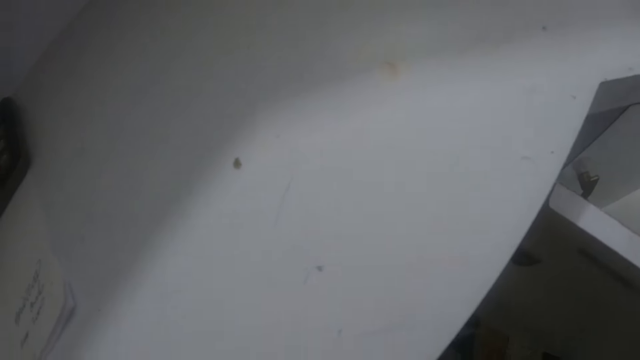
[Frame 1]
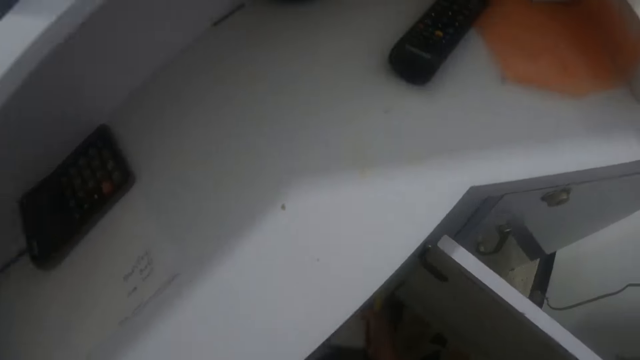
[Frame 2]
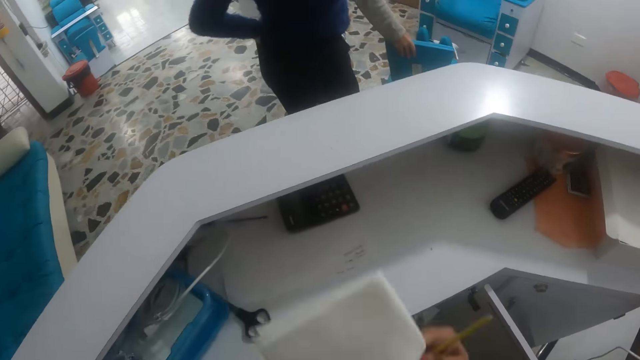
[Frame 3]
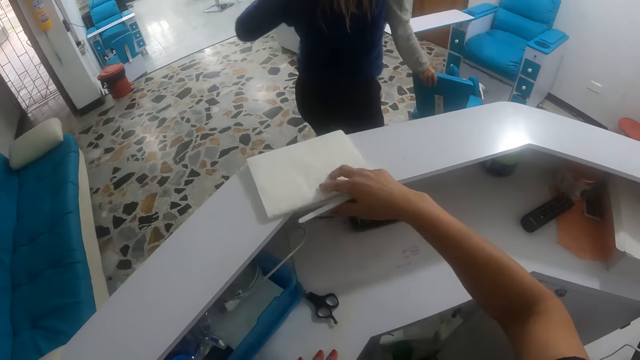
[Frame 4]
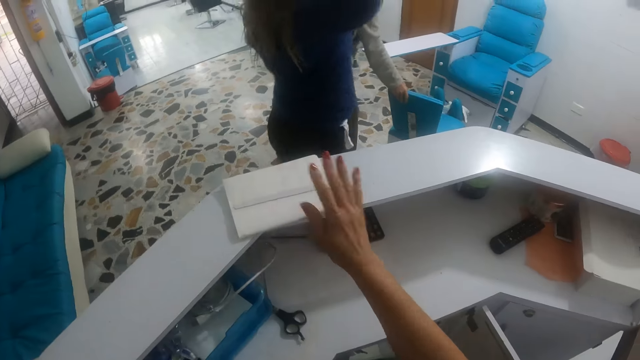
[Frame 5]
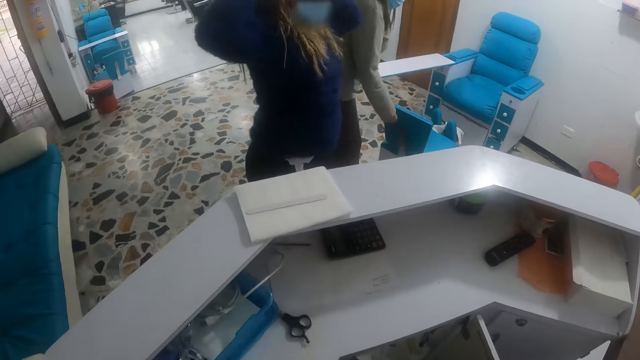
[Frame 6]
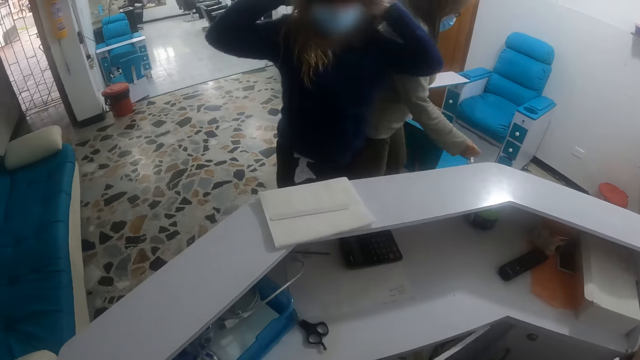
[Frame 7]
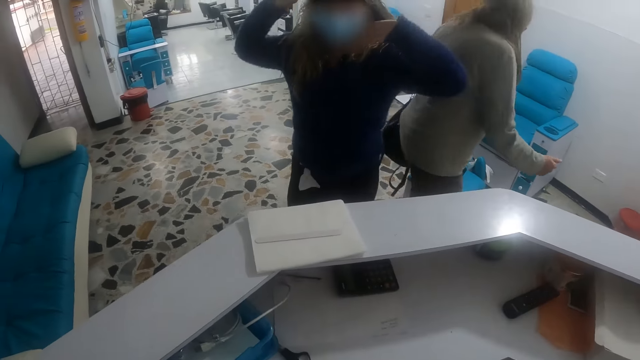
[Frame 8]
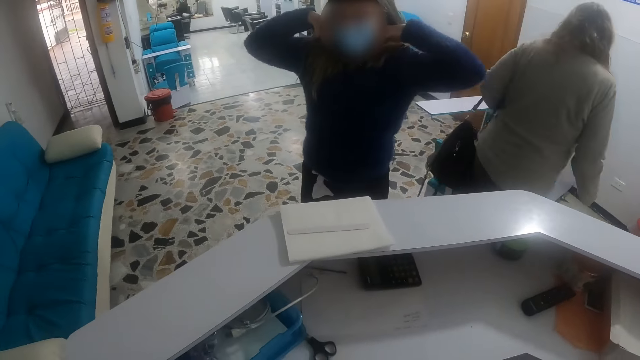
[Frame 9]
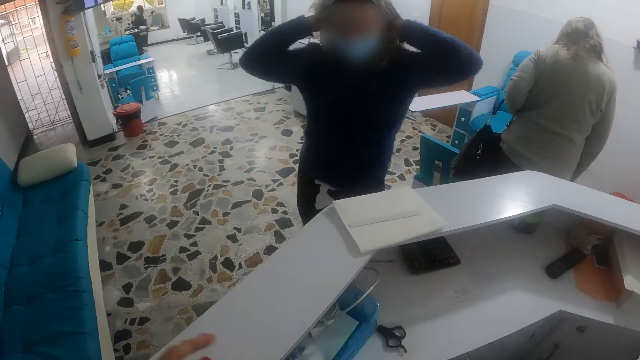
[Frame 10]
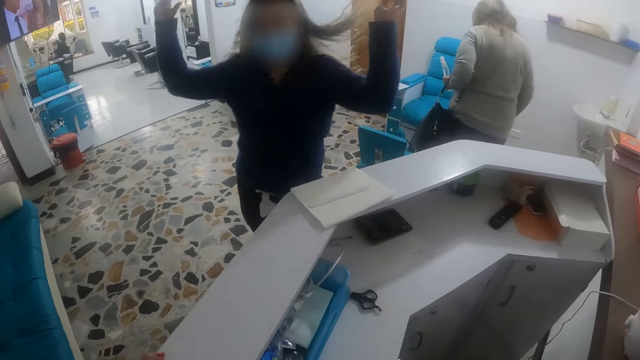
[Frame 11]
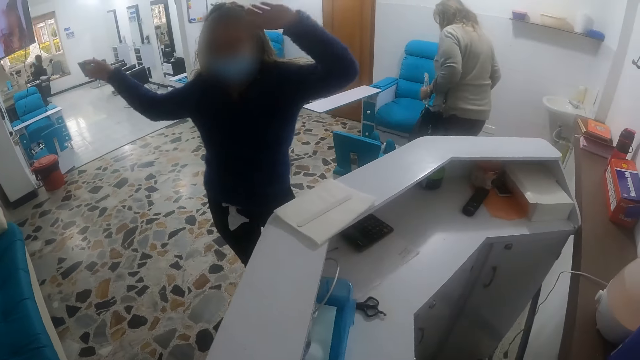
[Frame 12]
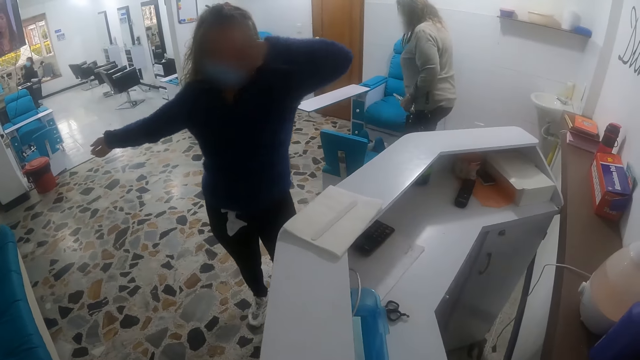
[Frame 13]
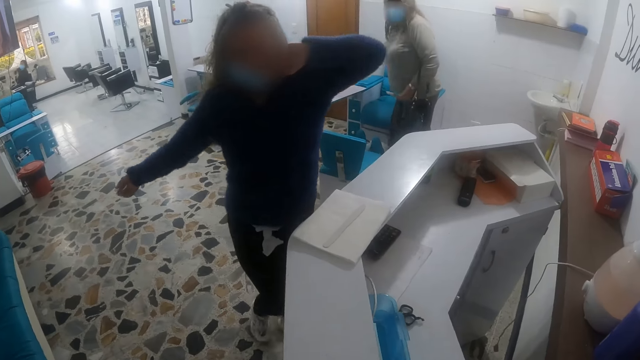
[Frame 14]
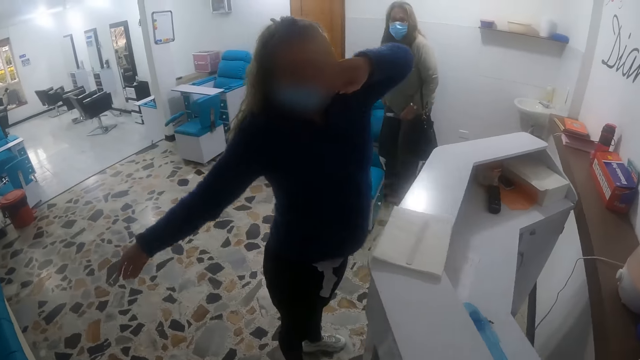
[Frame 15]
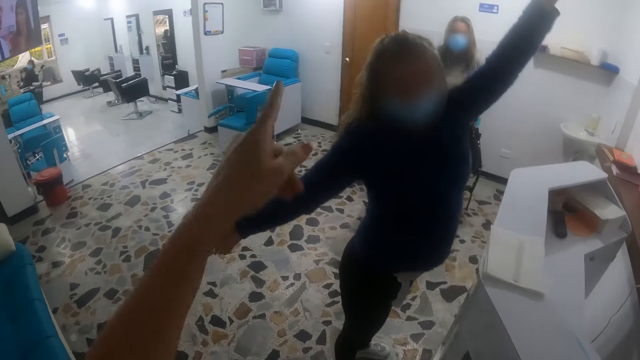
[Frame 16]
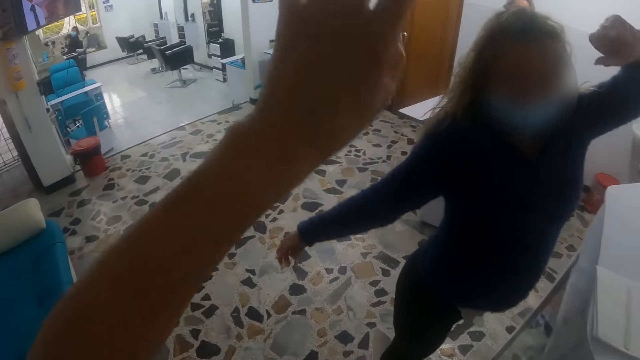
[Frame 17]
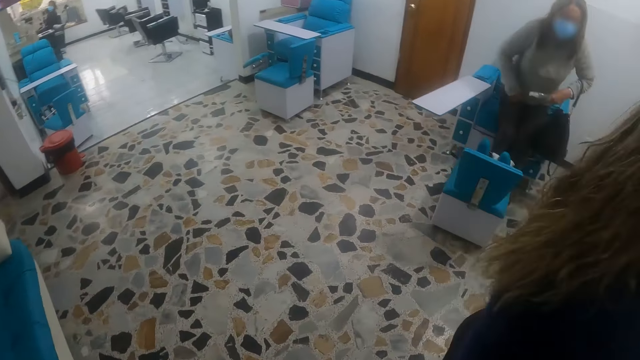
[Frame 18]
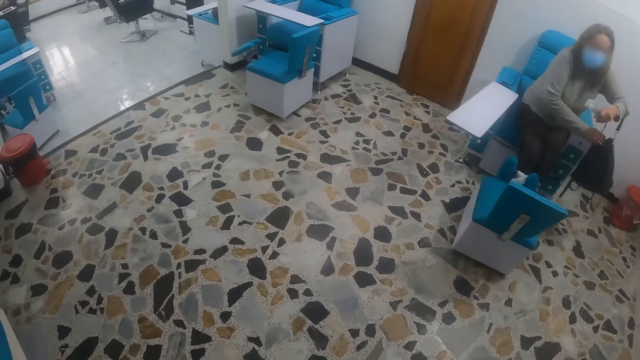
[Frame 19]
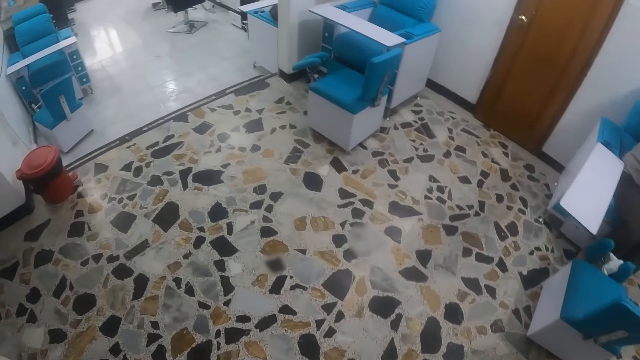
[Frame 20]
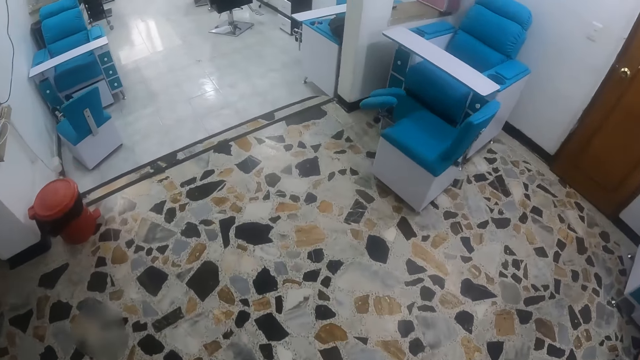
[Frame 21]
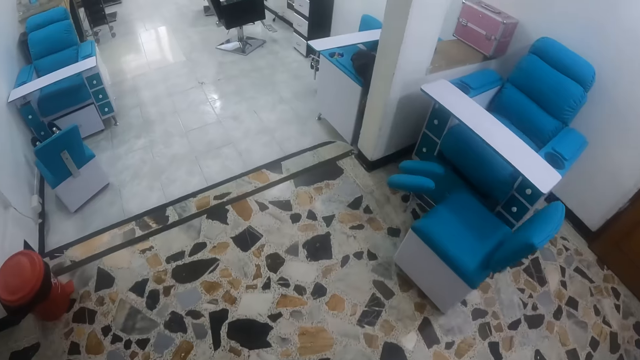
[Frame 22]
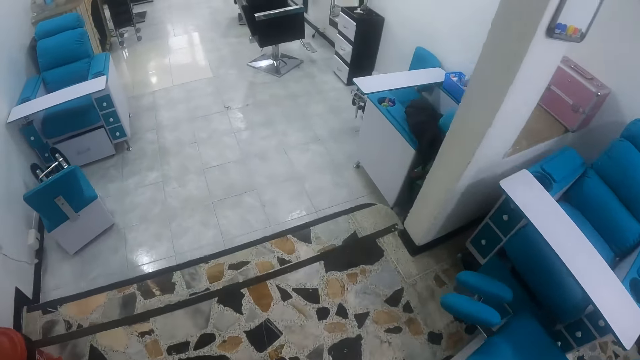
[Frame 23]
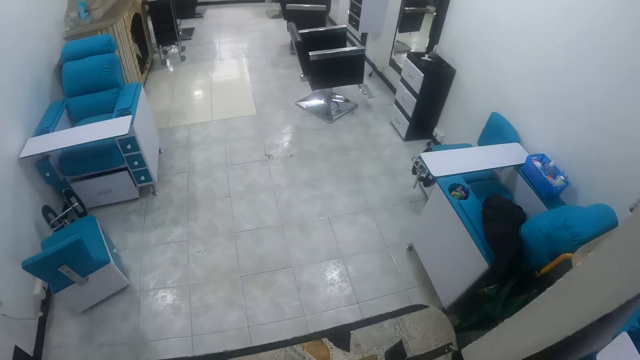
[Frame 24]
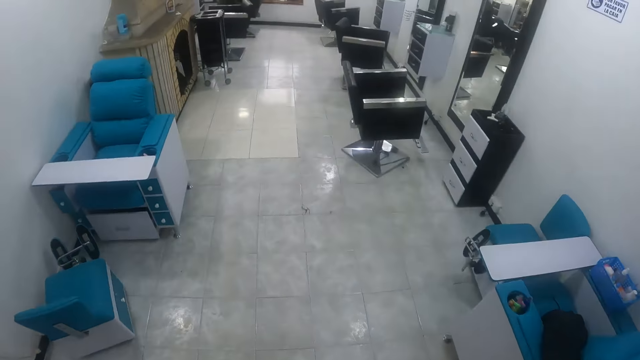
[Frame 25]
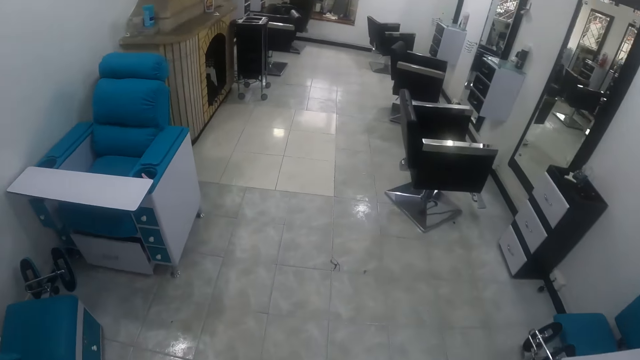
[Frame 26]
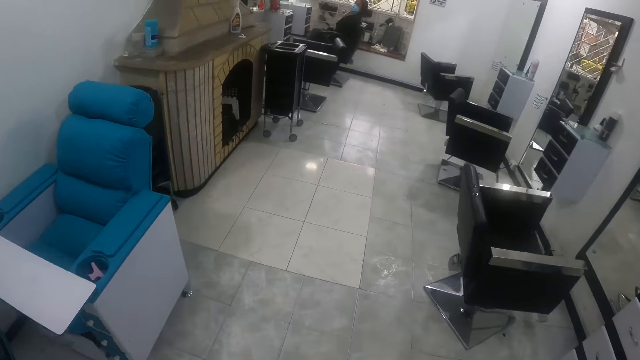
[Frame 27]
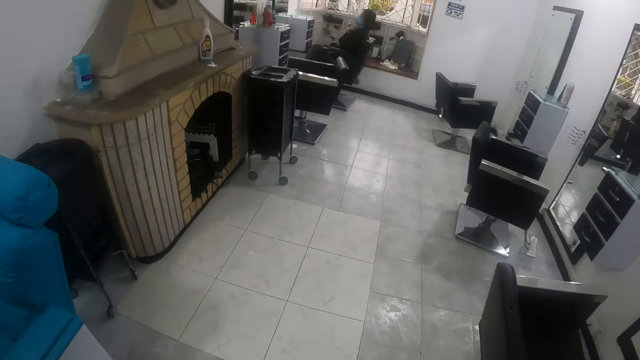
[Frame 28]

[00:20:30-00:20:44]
The camera wearer picks a notepad and a pen from the reception desk cabinet with her right hand. She drops the notepad on the reception desk with her right hand. She drops the pen on the notepad on the reception desk with her right hand. She talks to a woman. The woman sits on a chair in the reception. The camera wearer walks around the rooms.

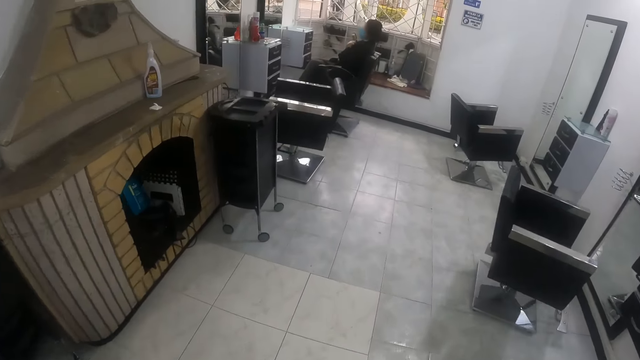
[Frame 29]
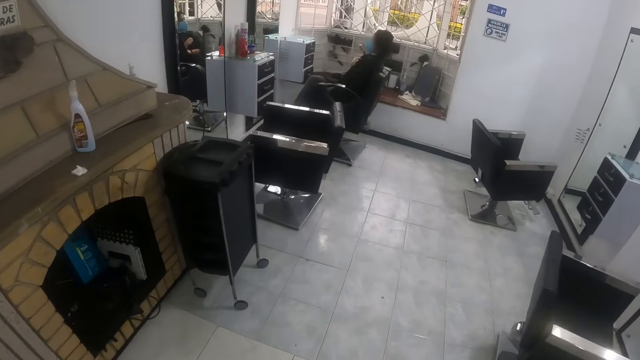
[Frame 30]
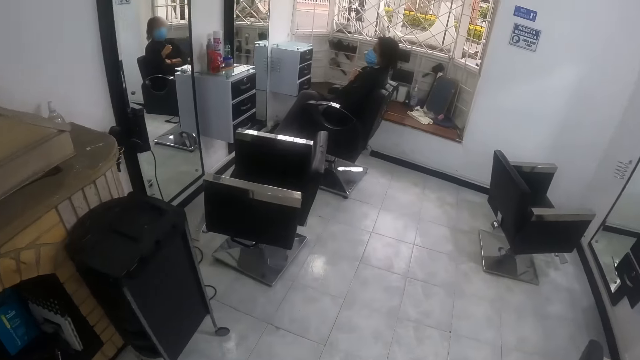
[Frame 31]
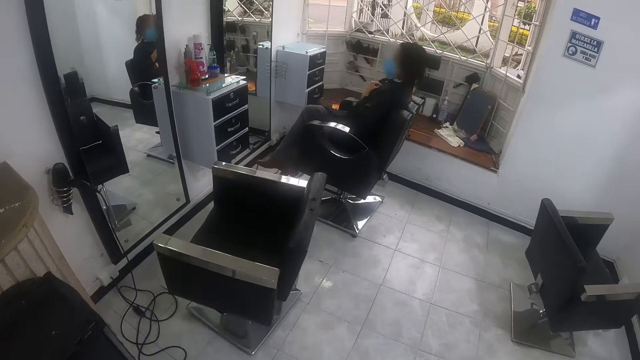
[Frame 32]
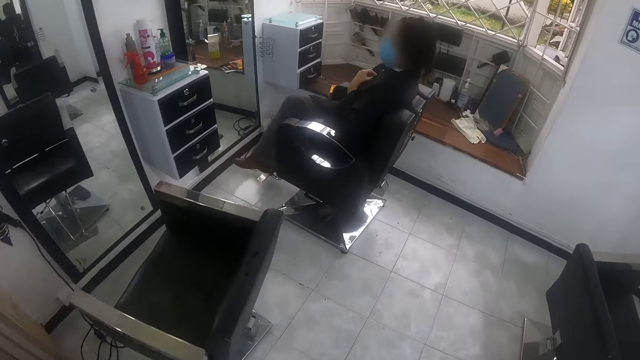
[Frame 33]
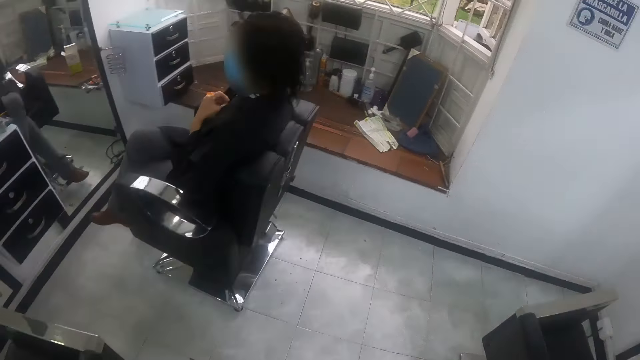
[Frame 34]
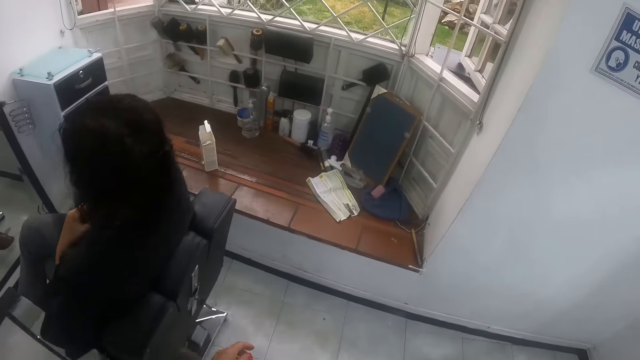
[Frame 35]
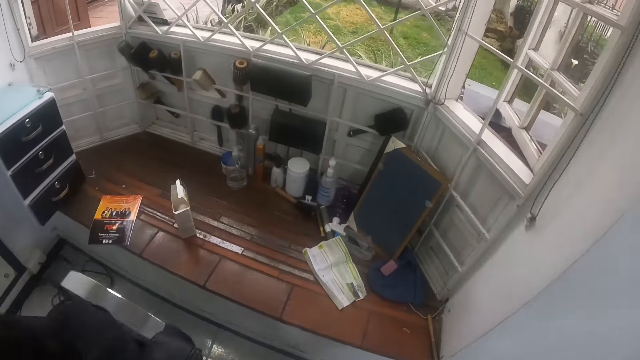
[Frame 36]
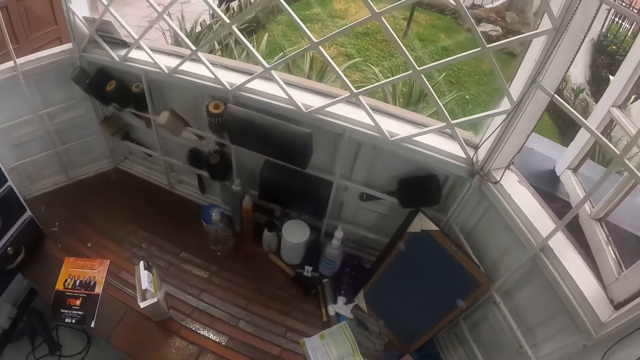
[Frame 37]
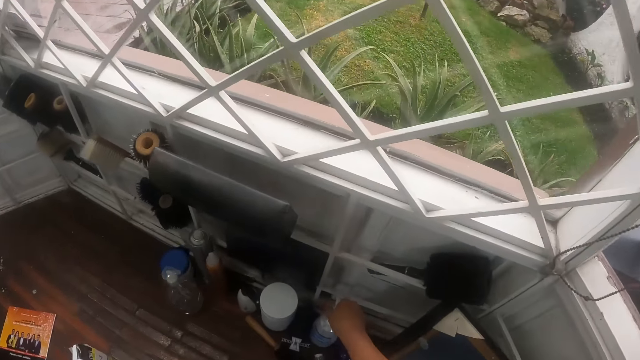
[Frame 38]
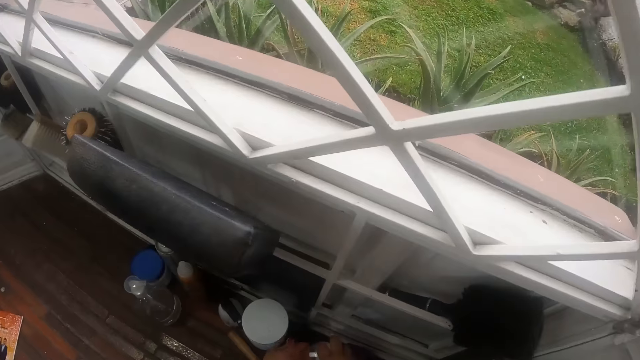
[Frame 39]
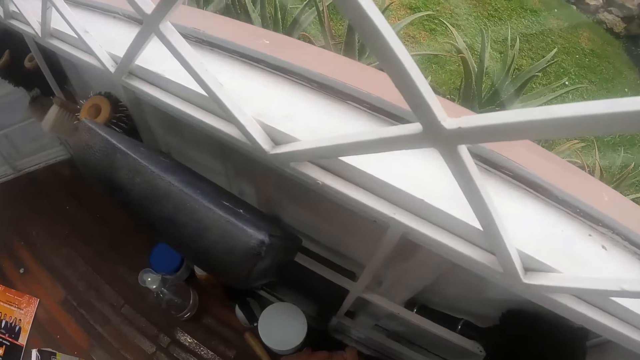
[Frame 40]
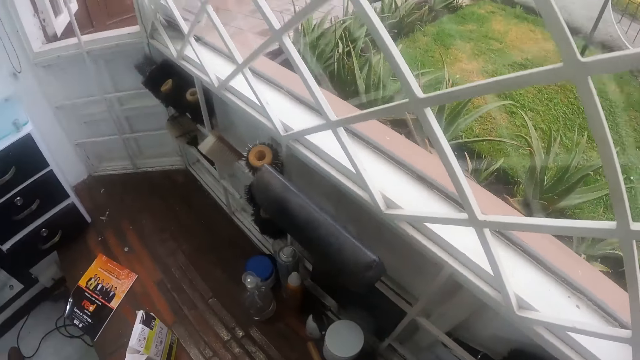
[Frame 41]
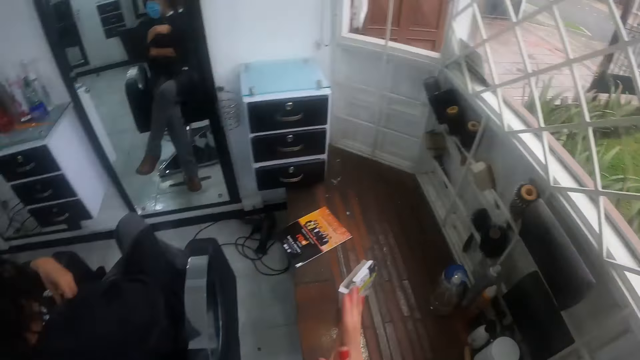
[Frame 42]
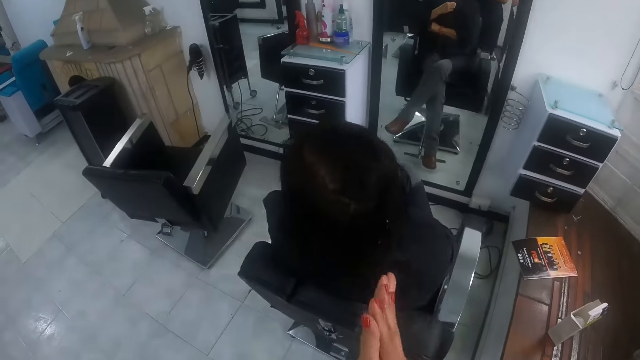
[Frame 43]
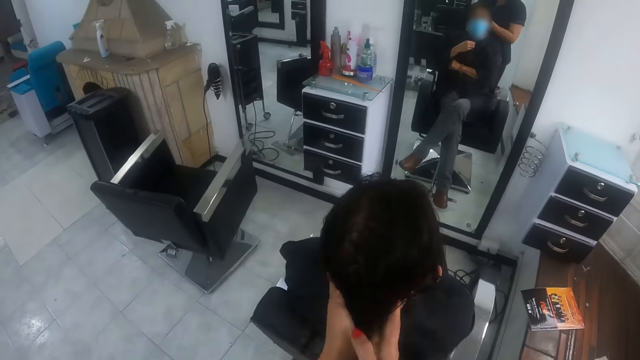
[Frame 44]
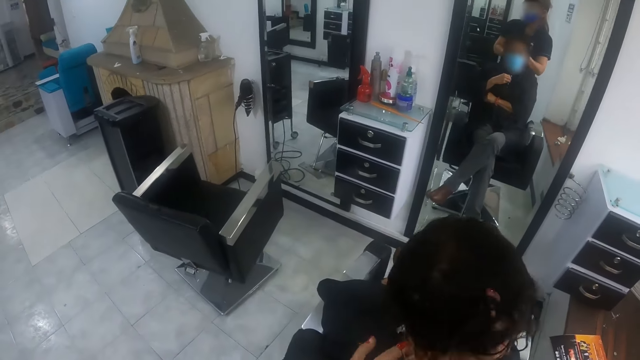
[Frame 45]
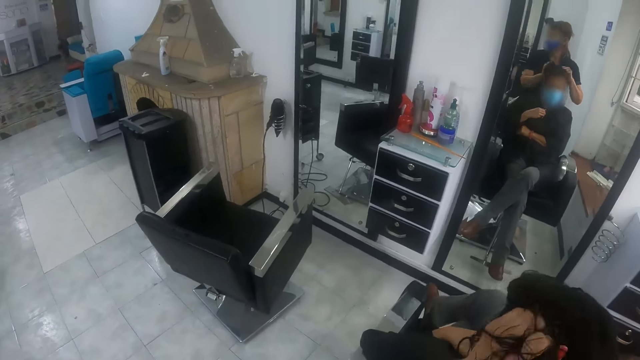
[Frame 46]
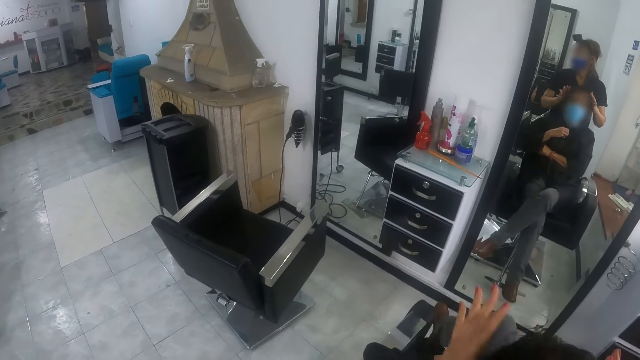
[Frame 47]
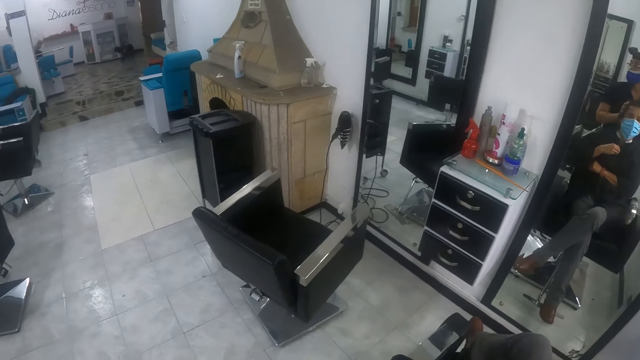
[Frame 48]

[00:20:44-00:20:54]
The camera wearer grabs a bottle of cream with her right hand. She sprays the cream on her left hand with her right hand. She rubs her hands together. She rubs the cream into a woman's hair with both hands. She cleans the woman's hair with her hands.
